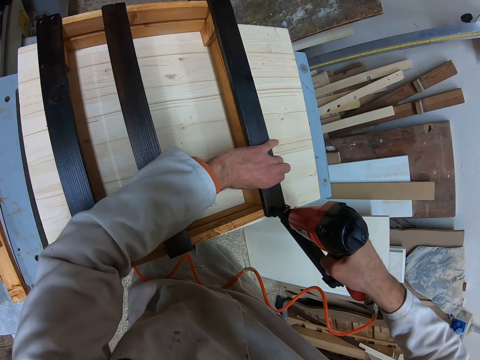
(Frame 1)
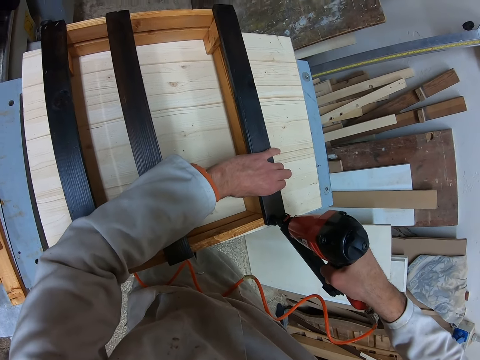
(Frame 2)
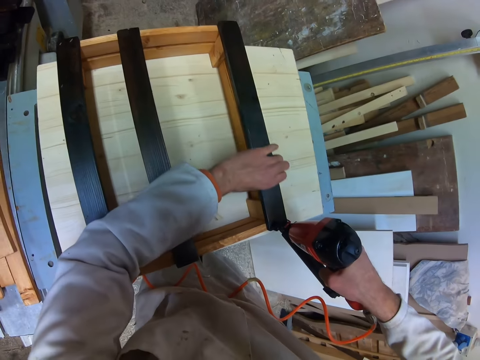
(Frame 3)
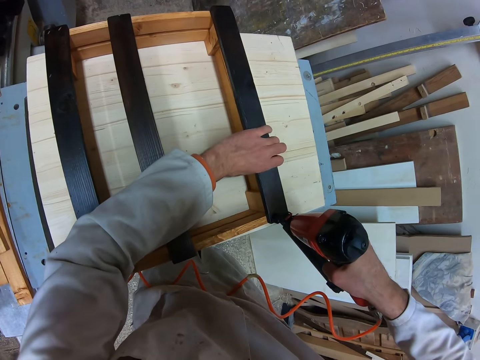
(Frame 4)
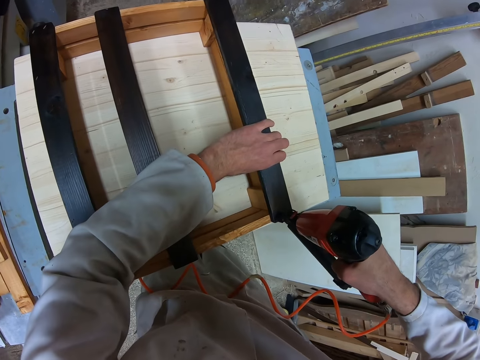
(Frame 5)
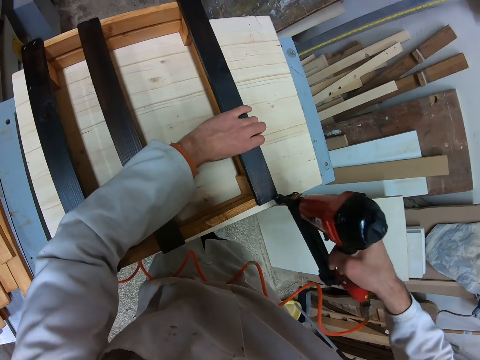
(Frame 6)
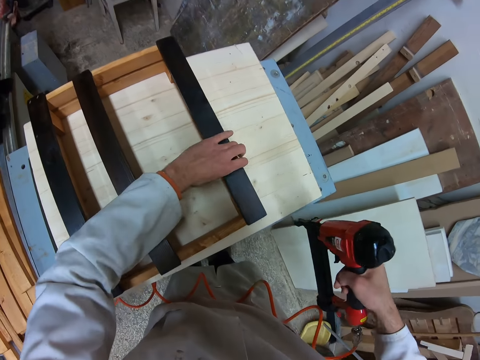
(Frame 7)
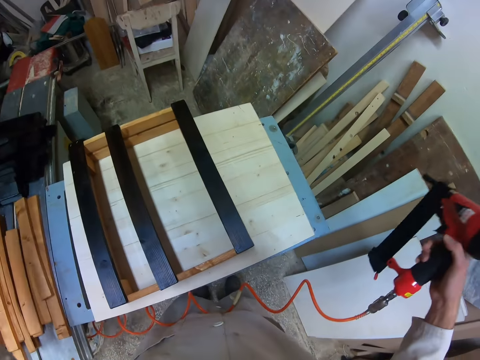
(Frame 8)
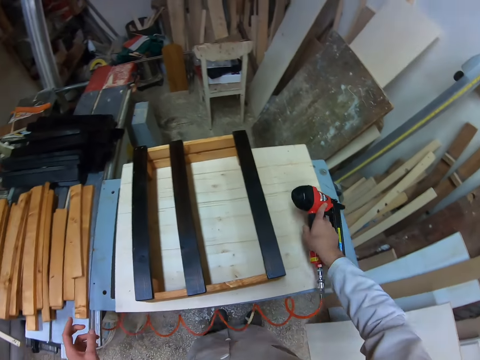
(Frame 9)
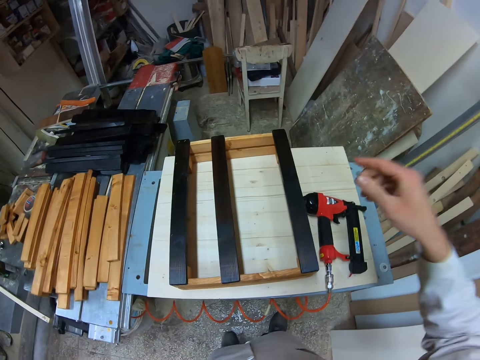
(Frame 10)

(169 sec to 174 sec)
The camera wearer adjusts the piece of wood on the wooden frame with his left hand. He removes his left hand from the wooden frame on the table. He stops drilling the furniture. He drops the power nail gun in his right hand on the table.
